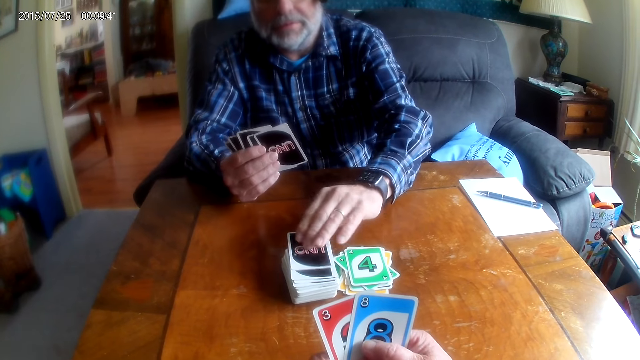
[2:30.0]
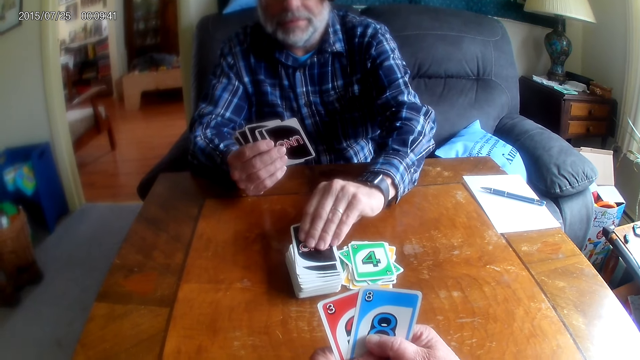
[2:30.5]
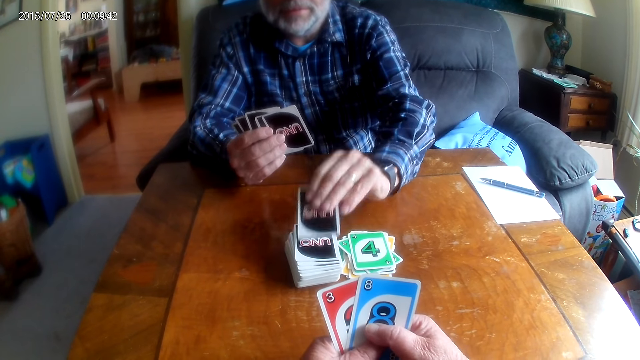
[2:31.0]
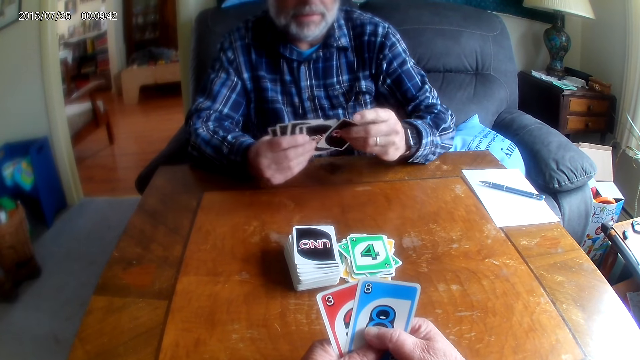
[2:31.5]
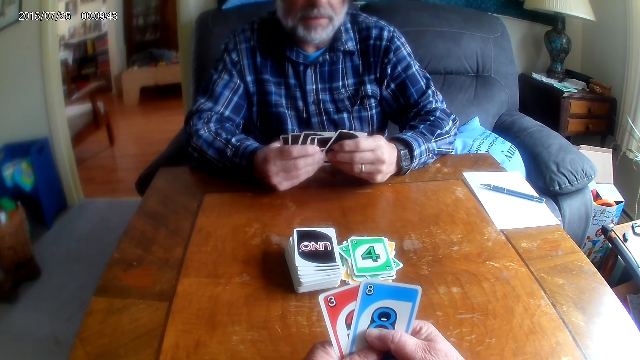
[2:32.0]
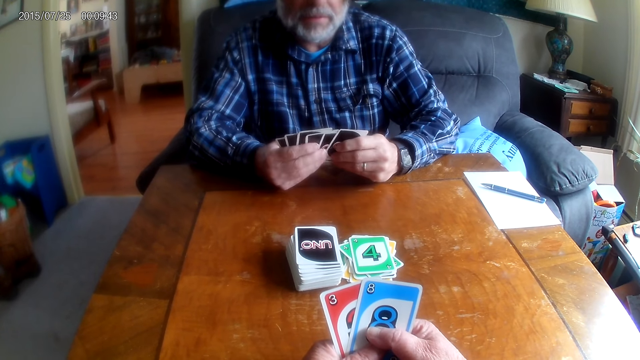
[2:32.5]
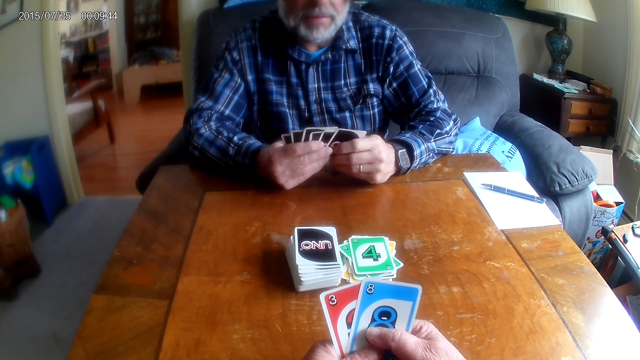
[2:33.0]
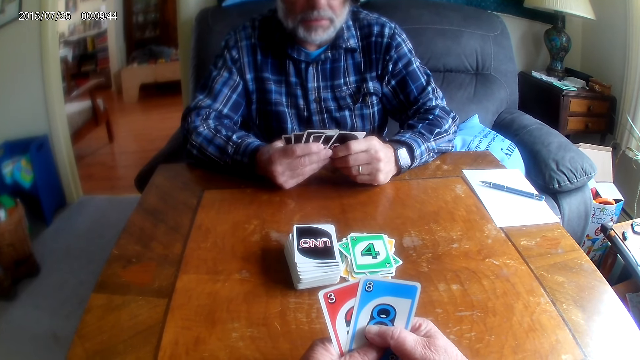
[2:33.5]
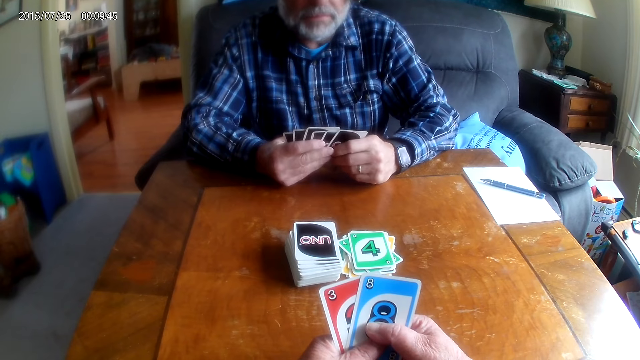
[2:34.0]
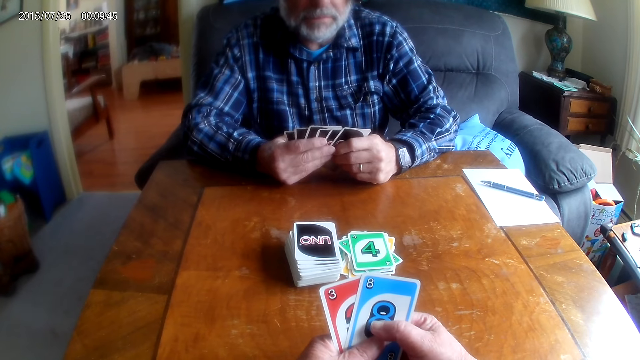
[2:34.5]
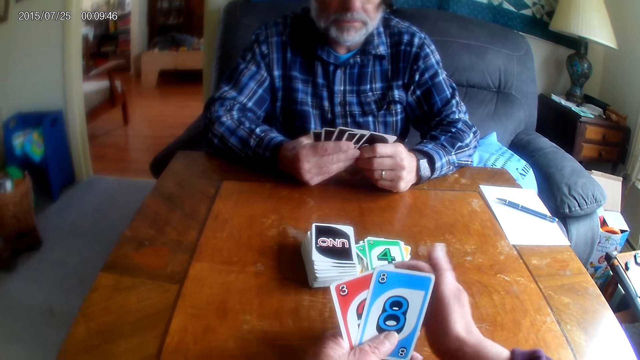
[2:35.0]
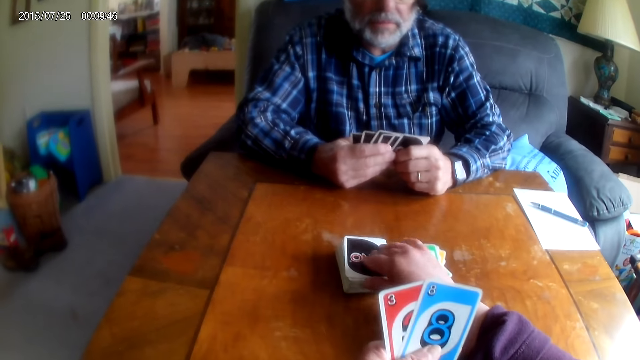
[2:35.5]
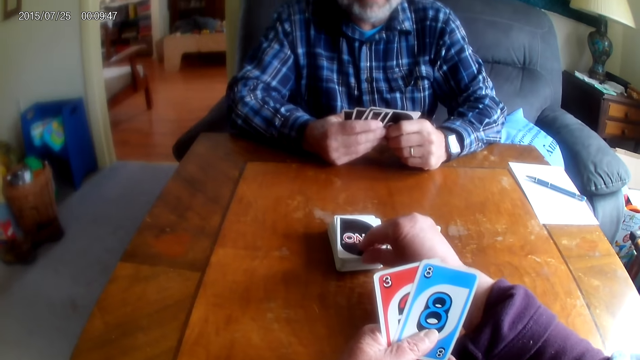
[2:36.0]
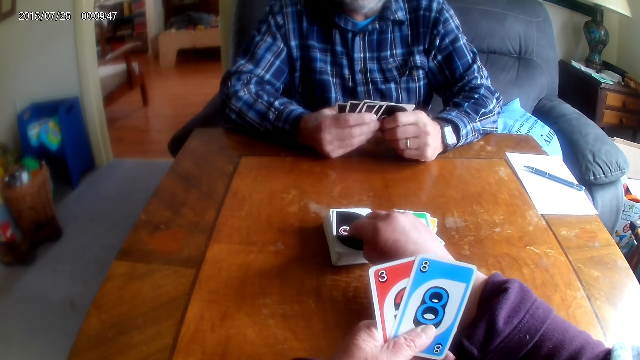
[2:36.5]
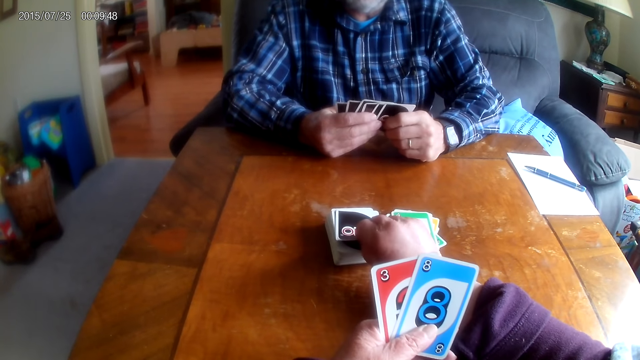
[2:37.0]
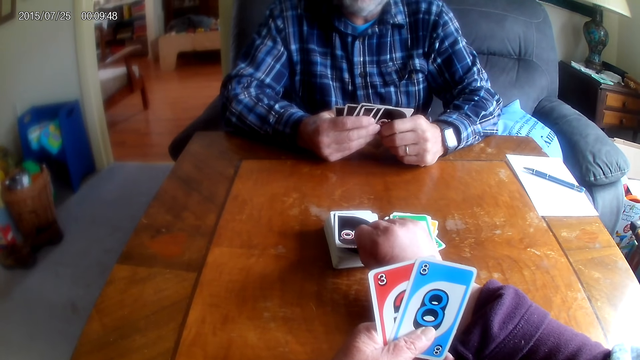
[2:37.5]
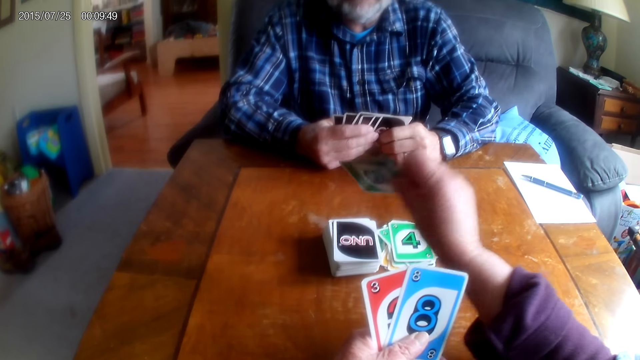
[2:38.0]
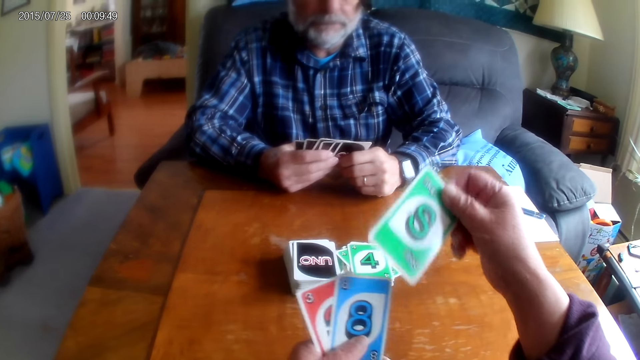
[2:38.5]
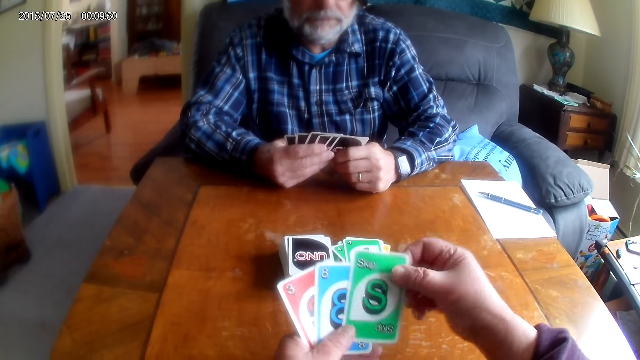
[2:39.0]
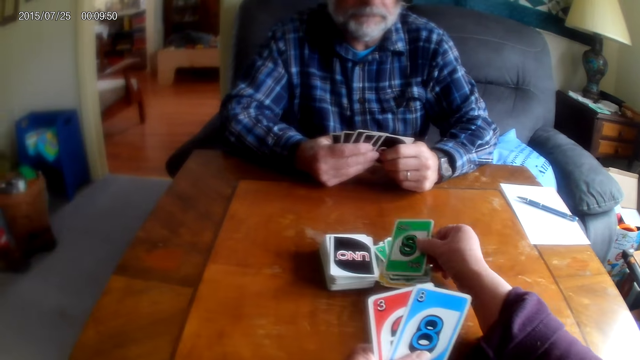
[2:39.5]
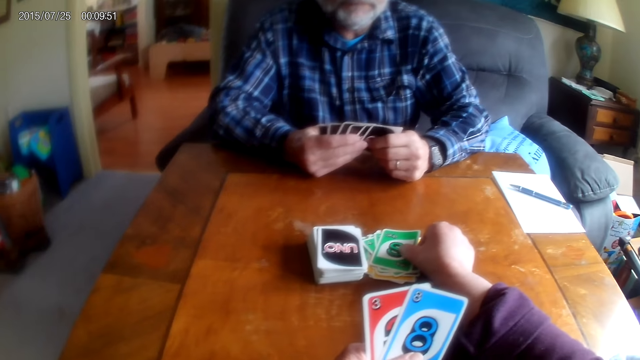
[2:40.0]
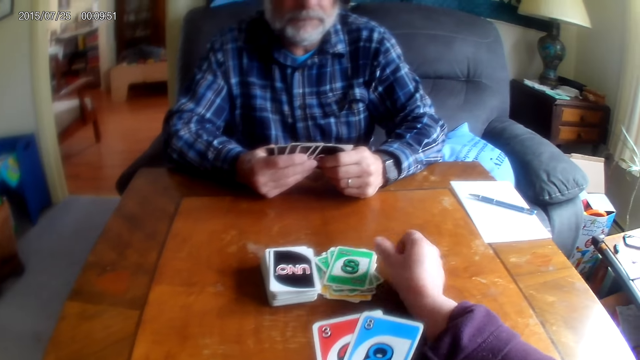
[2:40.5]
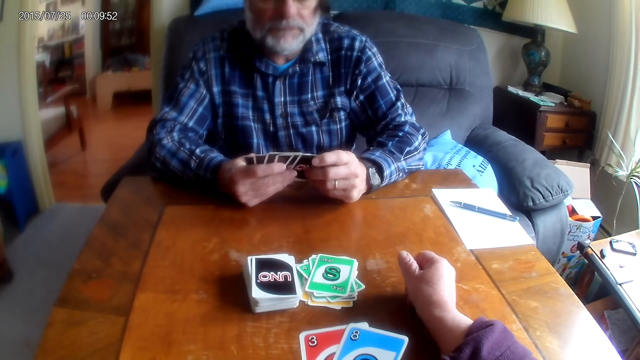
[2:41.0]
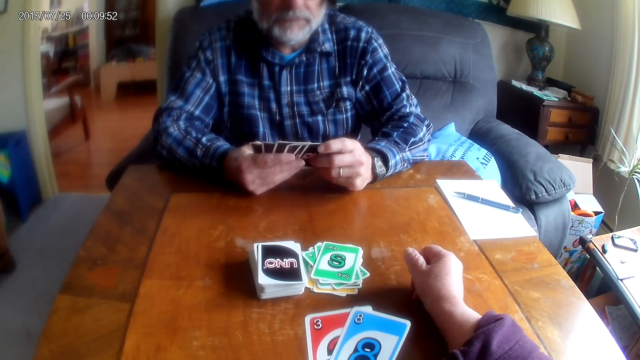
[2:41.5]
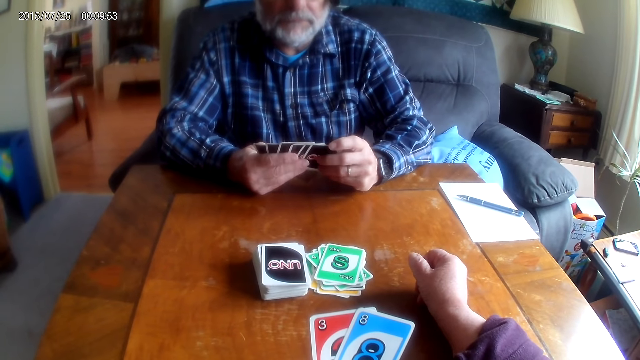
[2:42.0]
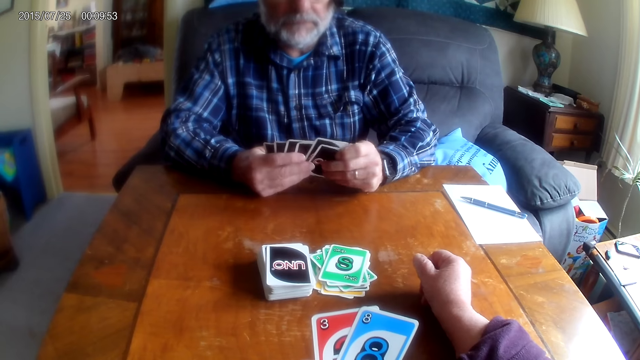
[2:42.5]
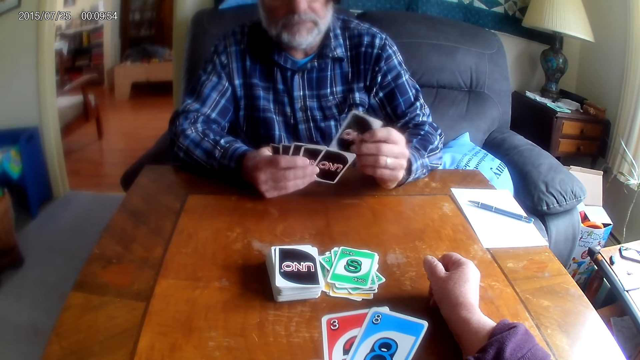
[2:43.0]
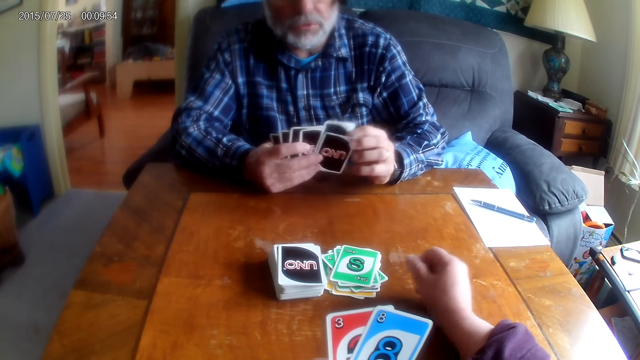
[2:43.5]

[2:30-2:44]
A man picks a card. The camera wearer picks a card. They put the card on the table.

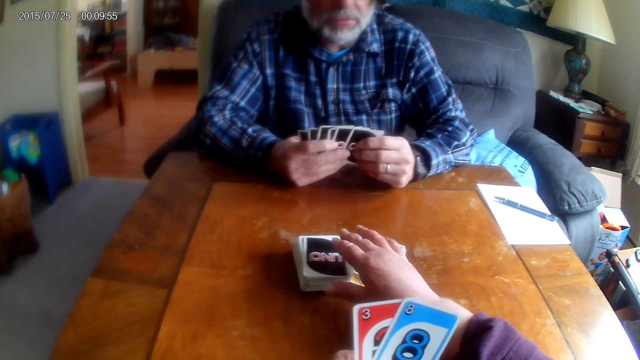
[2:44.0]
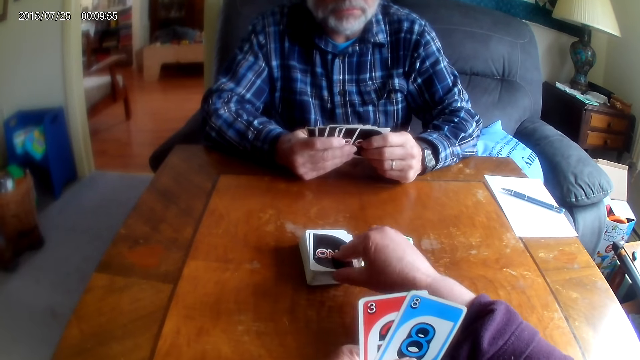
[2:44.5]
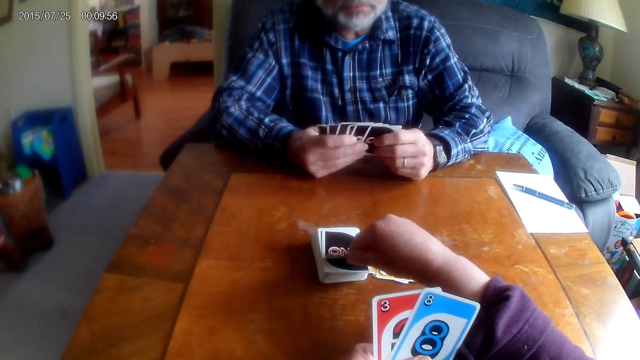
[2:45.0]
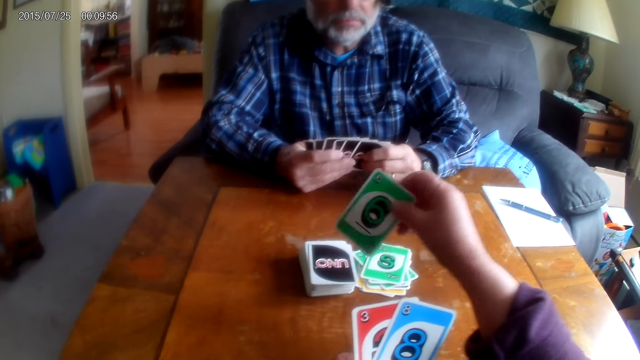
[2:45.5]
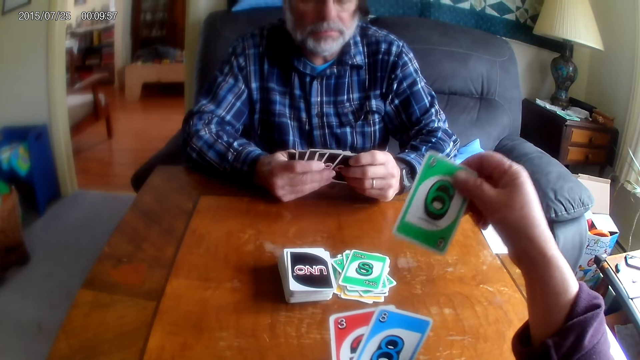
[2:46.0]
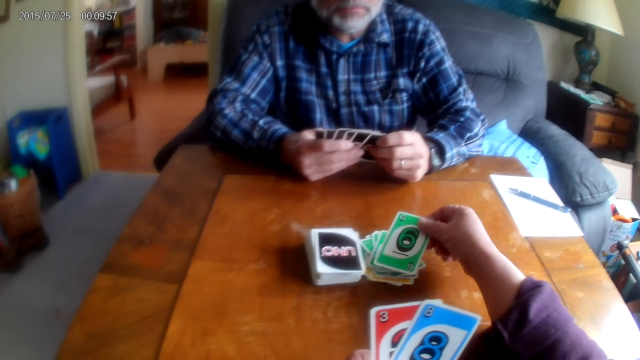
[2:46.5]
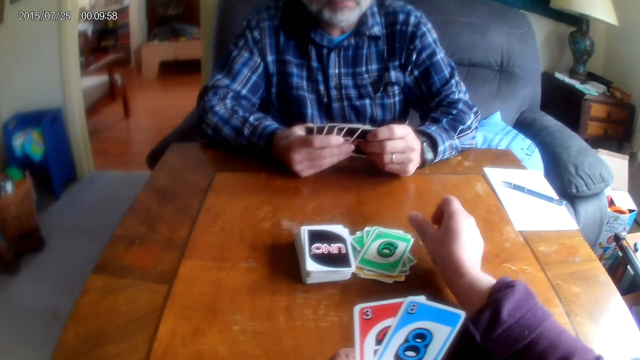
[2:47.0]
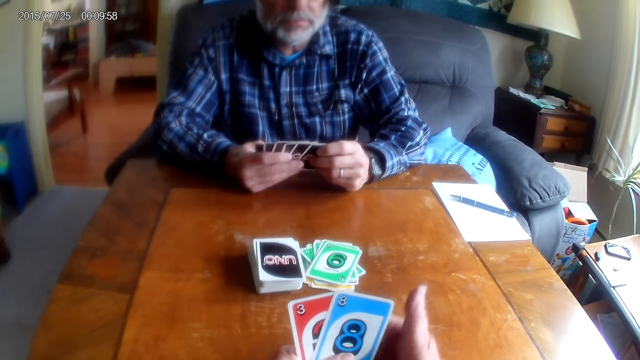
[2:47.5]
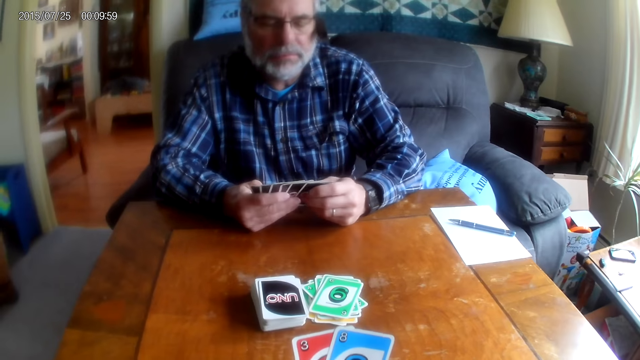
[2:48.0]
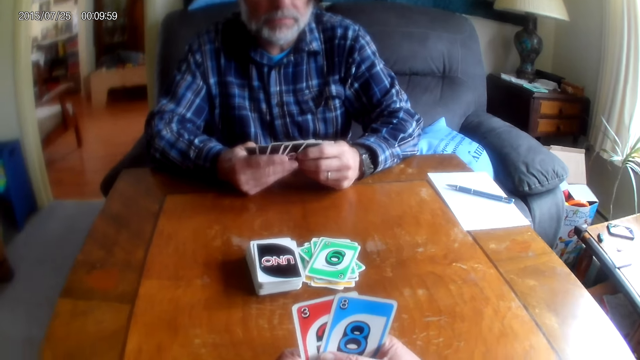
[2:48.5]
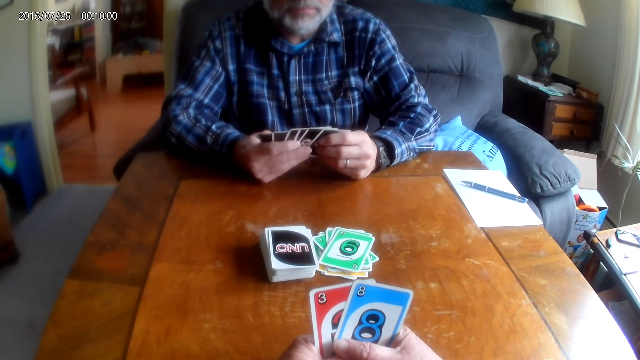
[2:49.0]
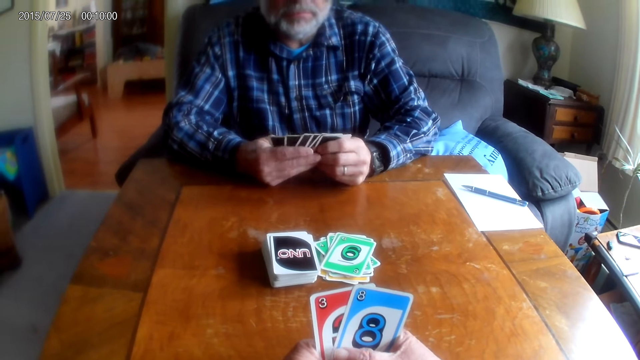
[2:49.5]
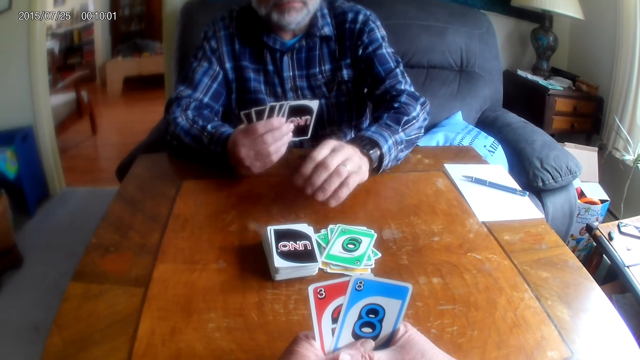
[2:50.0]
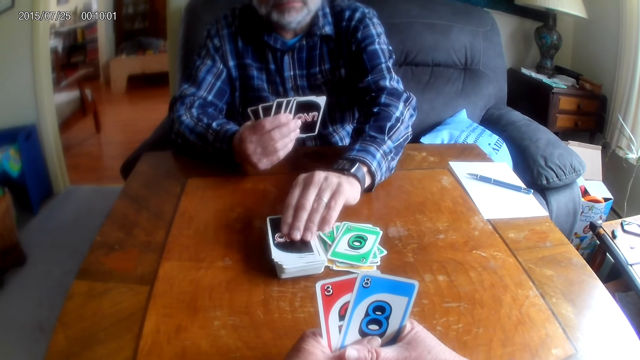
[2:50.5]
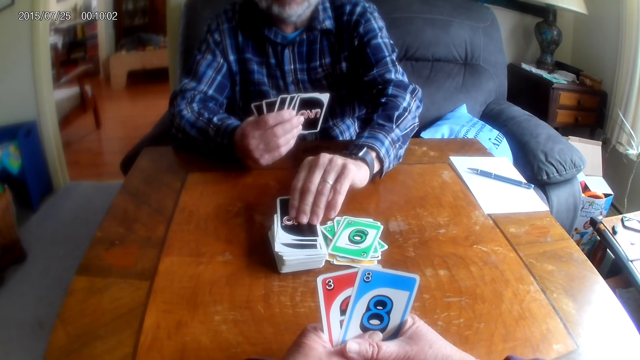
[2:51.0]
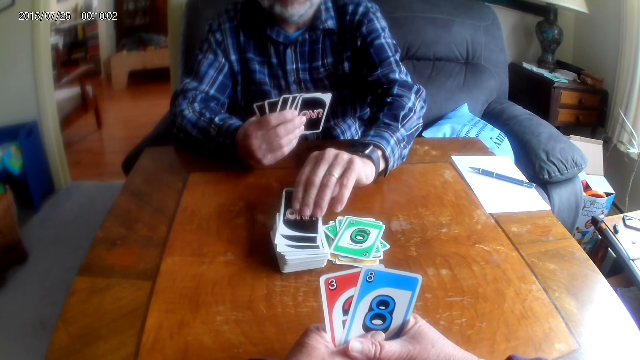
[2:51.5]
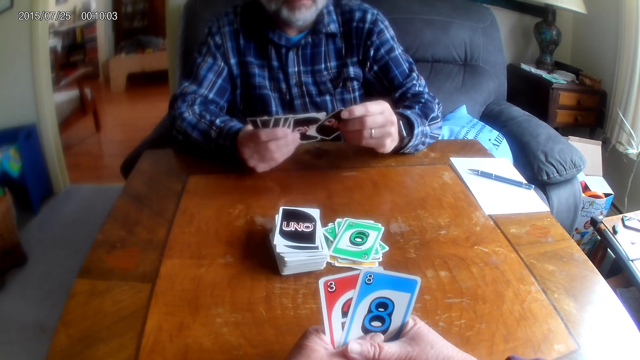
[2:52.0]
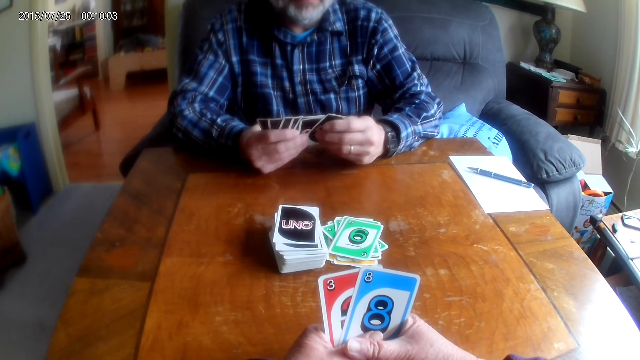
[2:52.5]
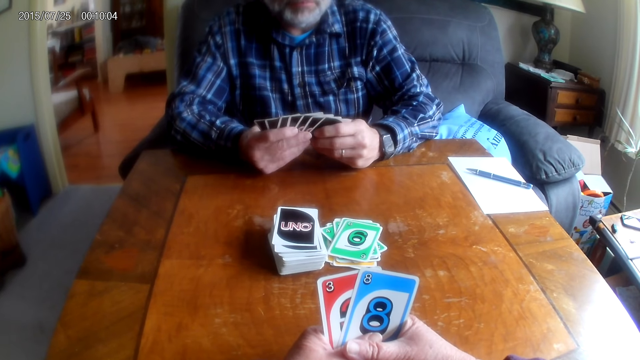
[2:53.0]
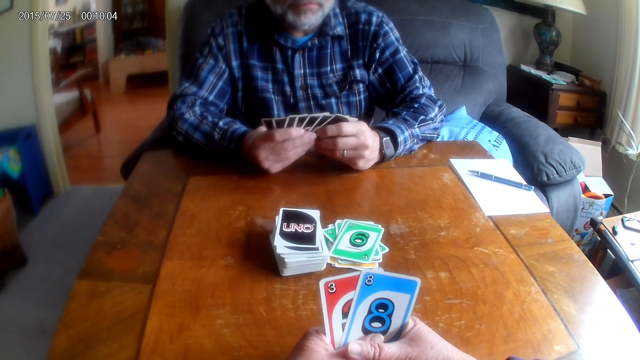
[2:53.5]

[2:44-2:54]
The camera wearer picks a card. They put the card on the table. A man picks a card.
